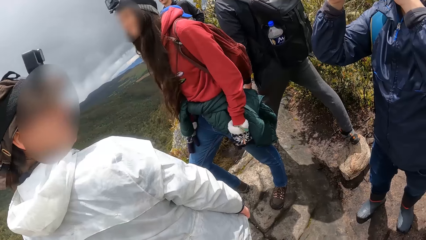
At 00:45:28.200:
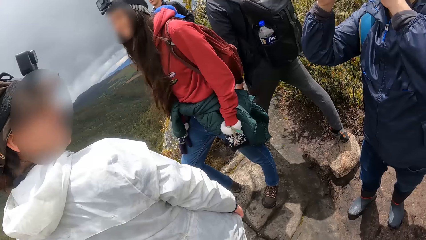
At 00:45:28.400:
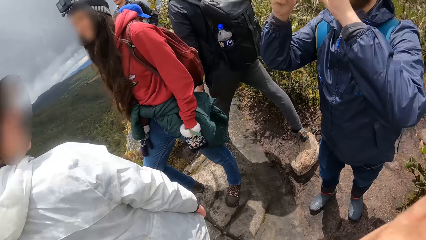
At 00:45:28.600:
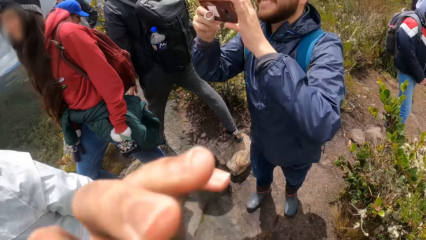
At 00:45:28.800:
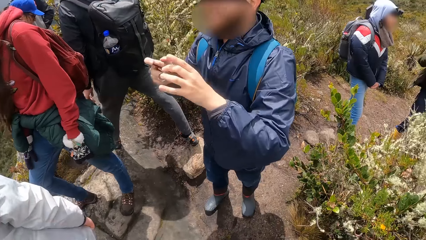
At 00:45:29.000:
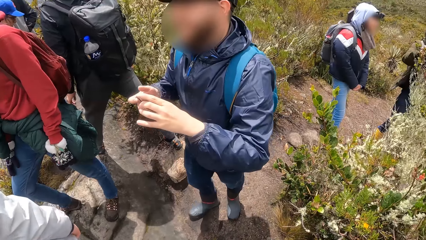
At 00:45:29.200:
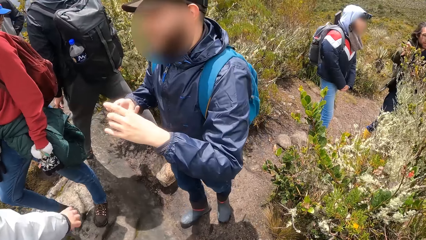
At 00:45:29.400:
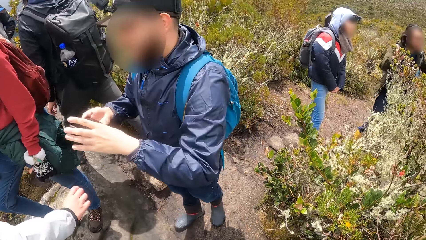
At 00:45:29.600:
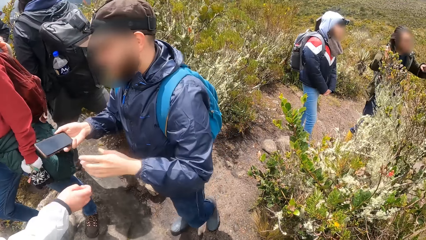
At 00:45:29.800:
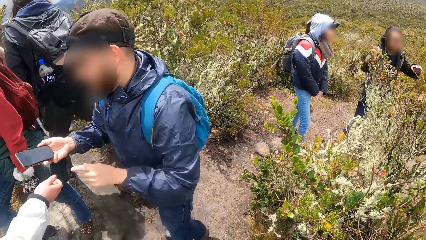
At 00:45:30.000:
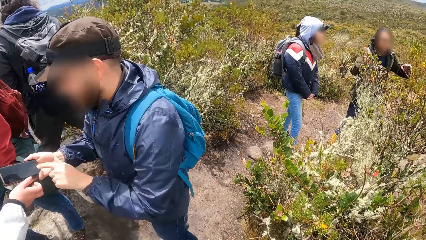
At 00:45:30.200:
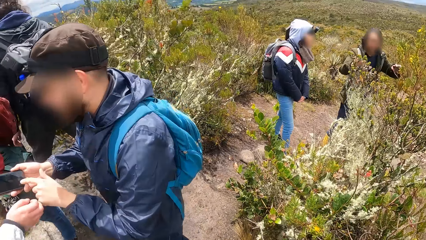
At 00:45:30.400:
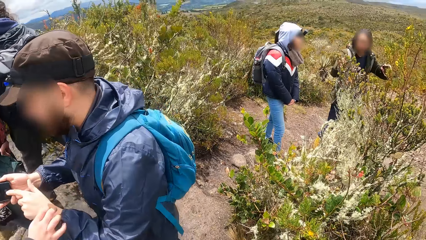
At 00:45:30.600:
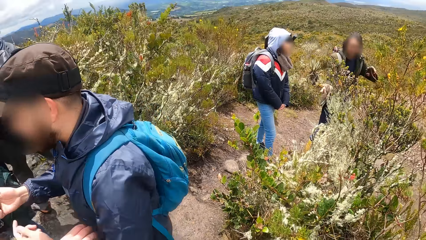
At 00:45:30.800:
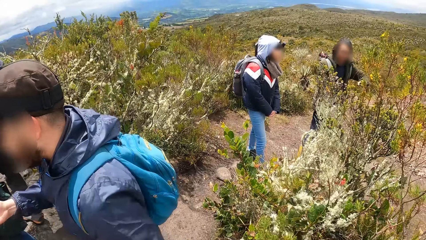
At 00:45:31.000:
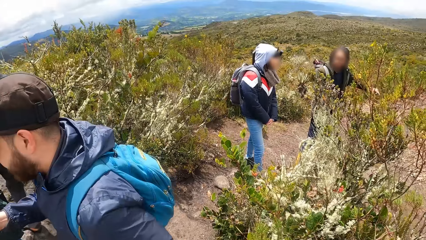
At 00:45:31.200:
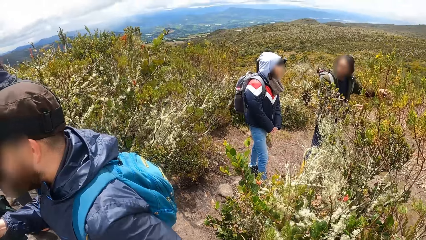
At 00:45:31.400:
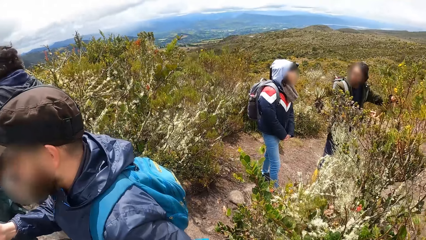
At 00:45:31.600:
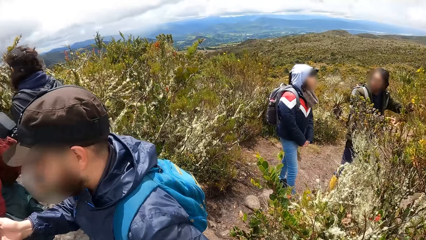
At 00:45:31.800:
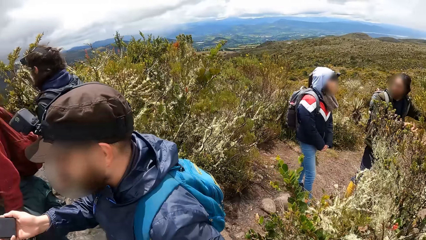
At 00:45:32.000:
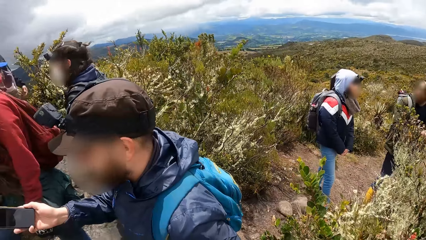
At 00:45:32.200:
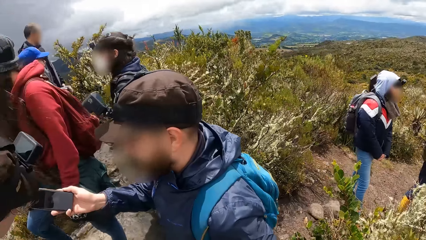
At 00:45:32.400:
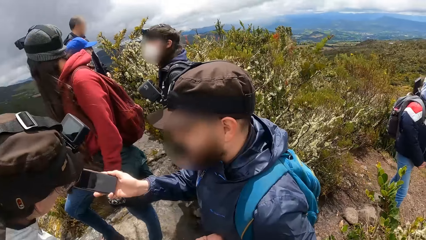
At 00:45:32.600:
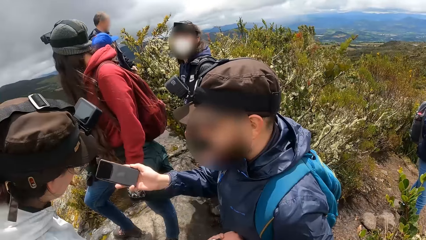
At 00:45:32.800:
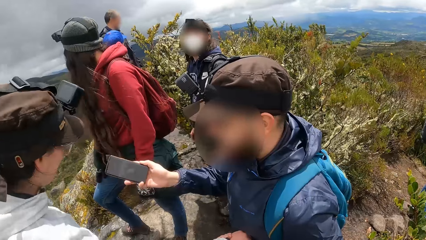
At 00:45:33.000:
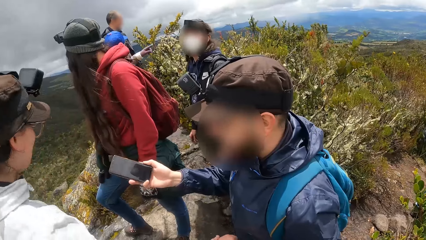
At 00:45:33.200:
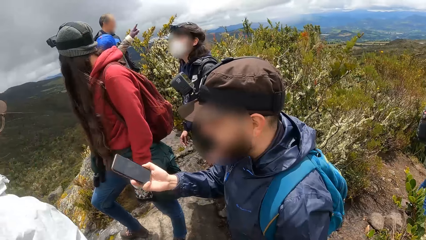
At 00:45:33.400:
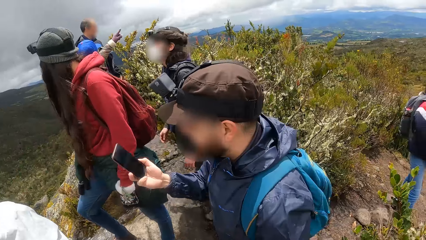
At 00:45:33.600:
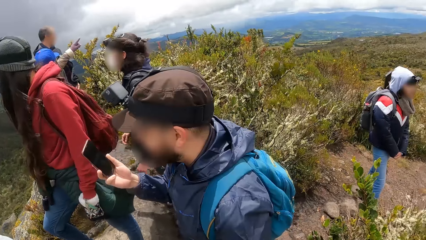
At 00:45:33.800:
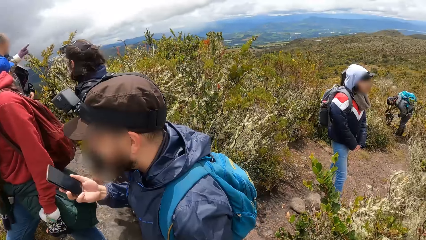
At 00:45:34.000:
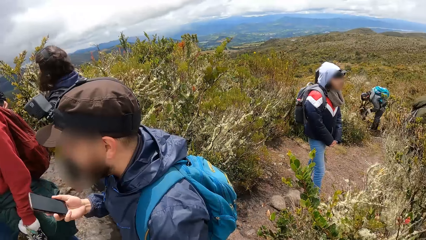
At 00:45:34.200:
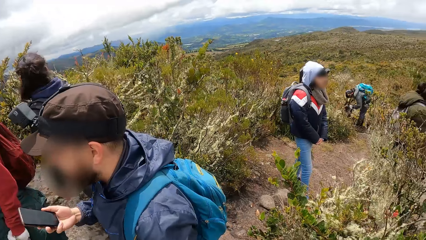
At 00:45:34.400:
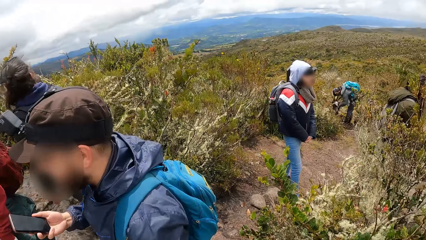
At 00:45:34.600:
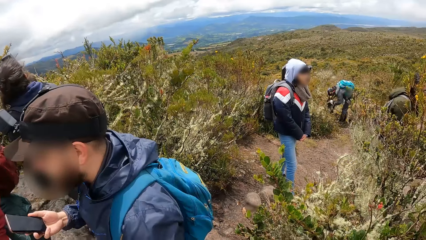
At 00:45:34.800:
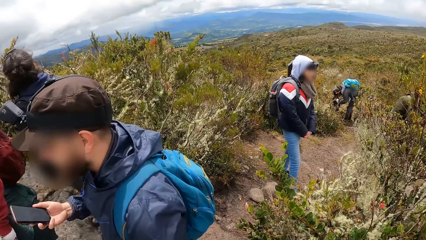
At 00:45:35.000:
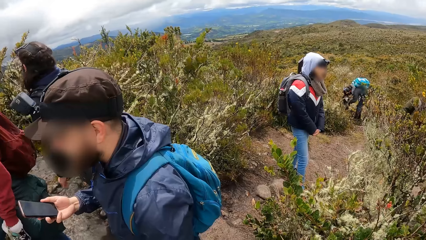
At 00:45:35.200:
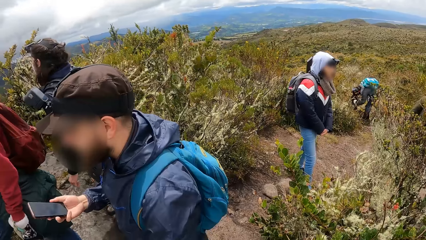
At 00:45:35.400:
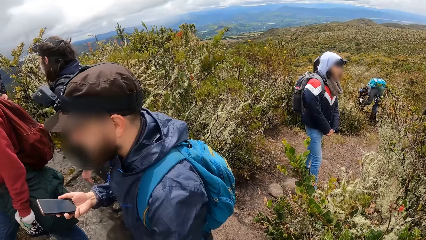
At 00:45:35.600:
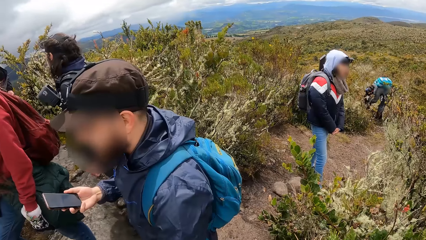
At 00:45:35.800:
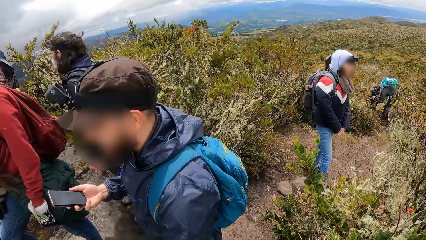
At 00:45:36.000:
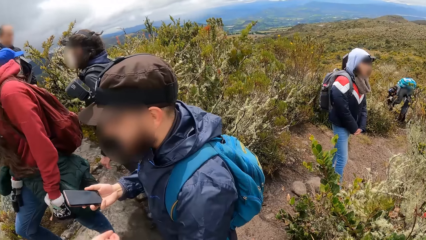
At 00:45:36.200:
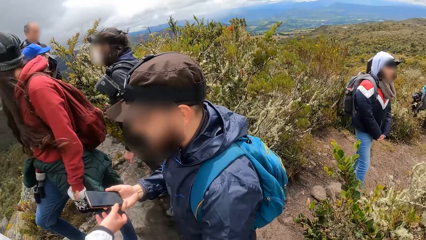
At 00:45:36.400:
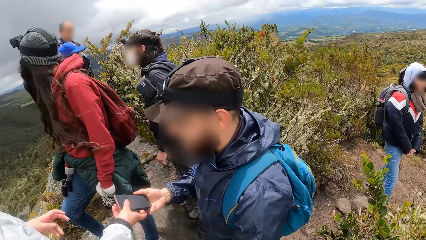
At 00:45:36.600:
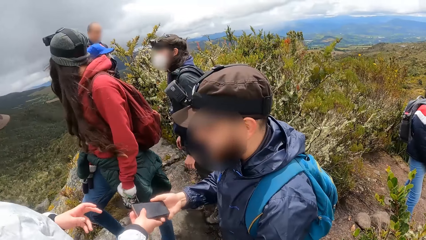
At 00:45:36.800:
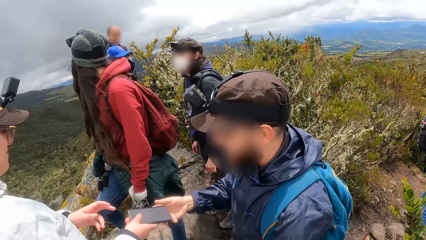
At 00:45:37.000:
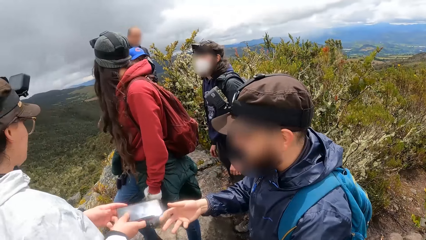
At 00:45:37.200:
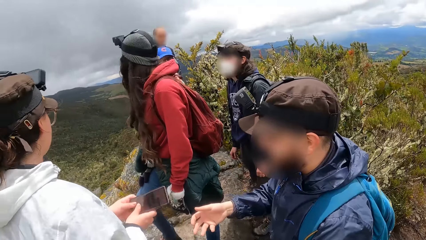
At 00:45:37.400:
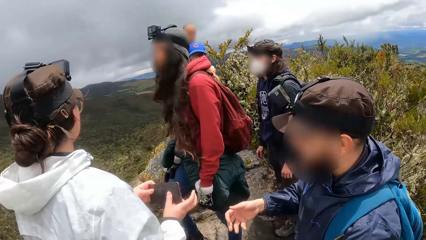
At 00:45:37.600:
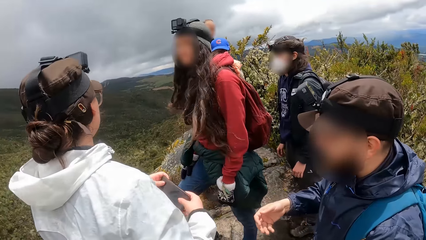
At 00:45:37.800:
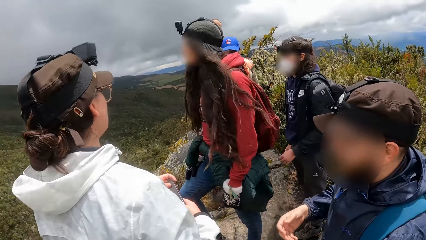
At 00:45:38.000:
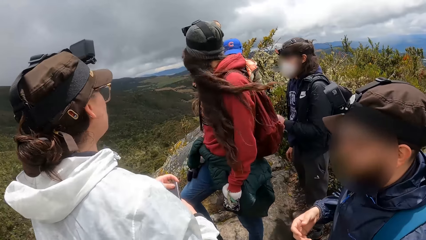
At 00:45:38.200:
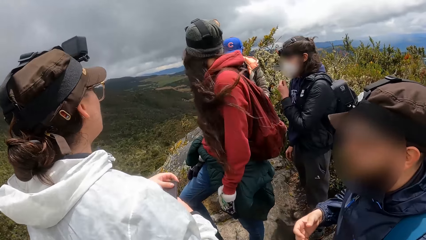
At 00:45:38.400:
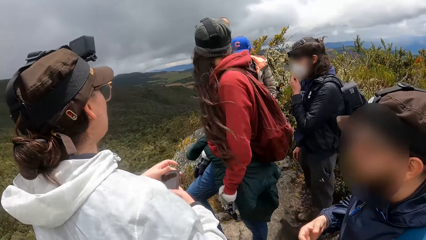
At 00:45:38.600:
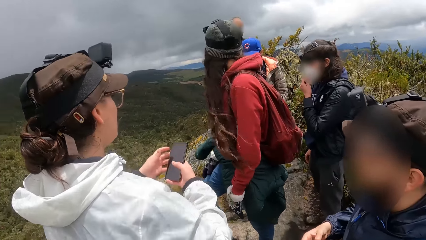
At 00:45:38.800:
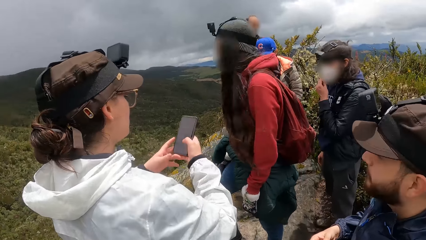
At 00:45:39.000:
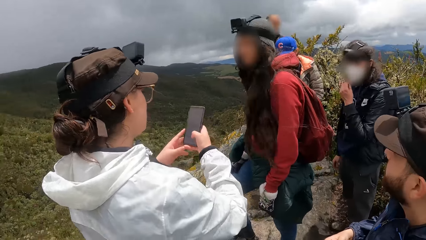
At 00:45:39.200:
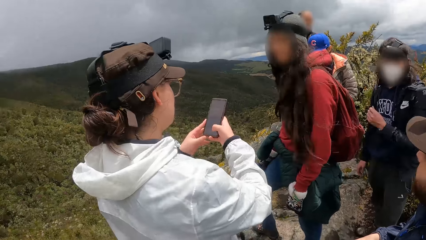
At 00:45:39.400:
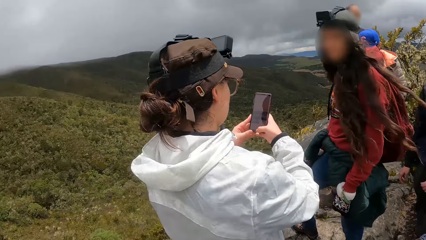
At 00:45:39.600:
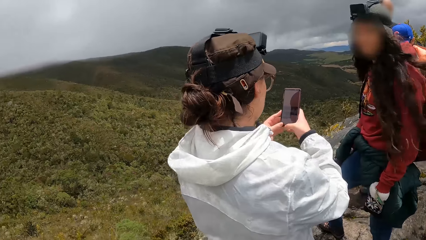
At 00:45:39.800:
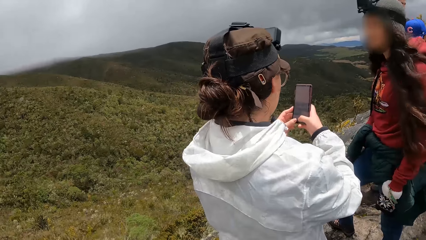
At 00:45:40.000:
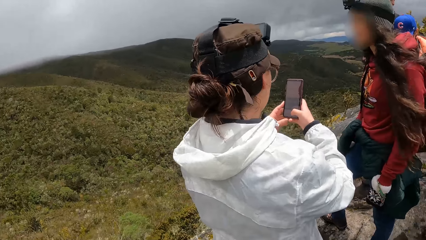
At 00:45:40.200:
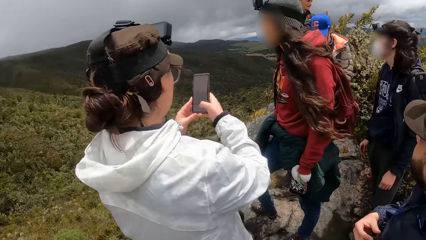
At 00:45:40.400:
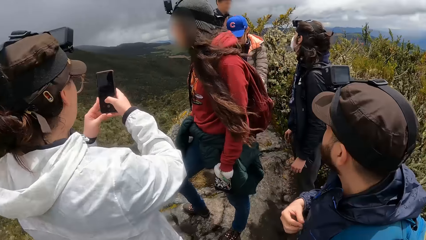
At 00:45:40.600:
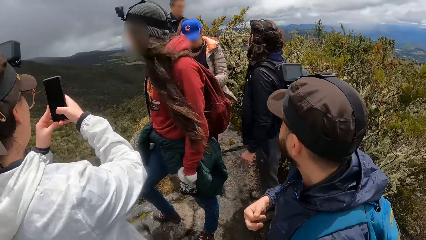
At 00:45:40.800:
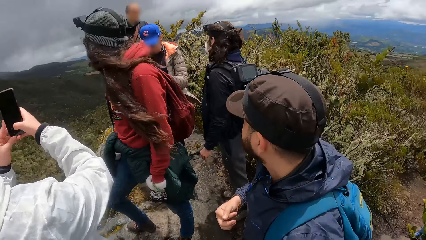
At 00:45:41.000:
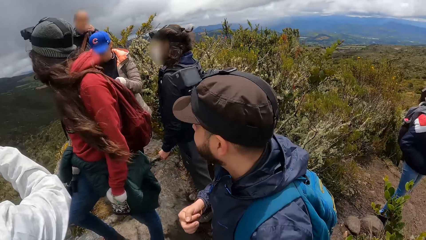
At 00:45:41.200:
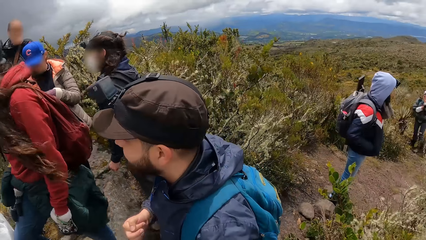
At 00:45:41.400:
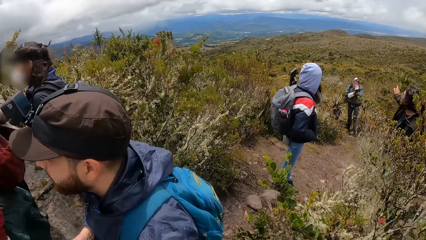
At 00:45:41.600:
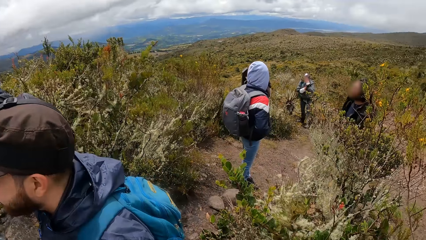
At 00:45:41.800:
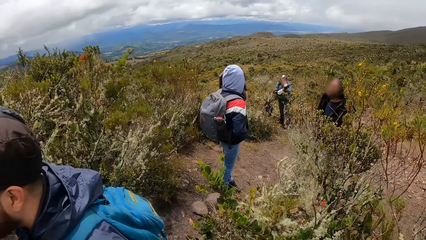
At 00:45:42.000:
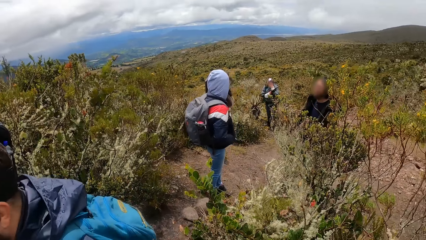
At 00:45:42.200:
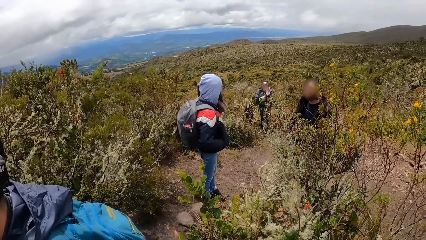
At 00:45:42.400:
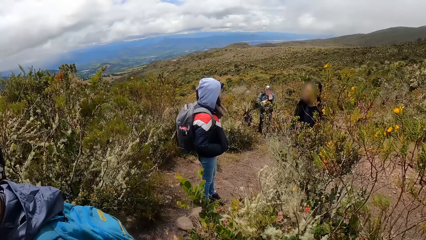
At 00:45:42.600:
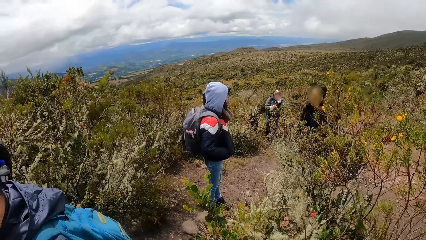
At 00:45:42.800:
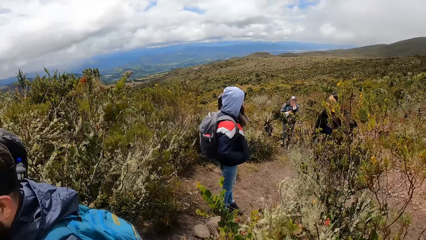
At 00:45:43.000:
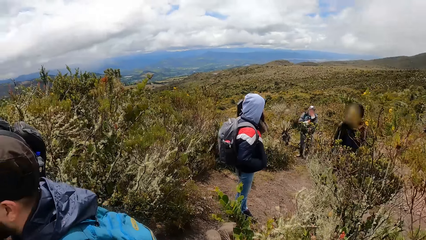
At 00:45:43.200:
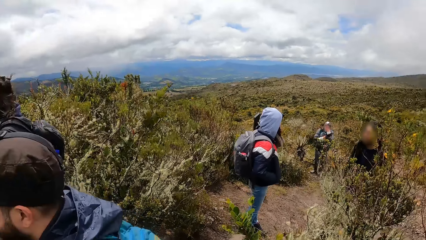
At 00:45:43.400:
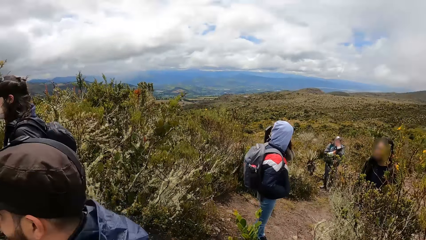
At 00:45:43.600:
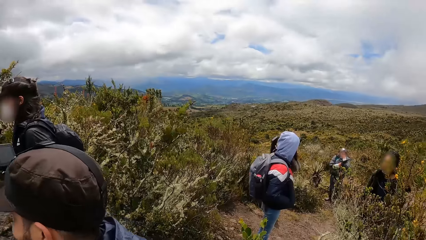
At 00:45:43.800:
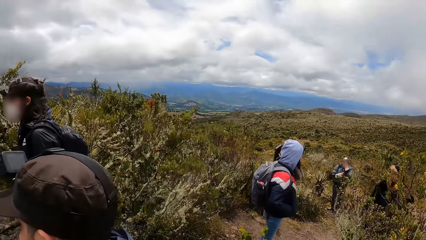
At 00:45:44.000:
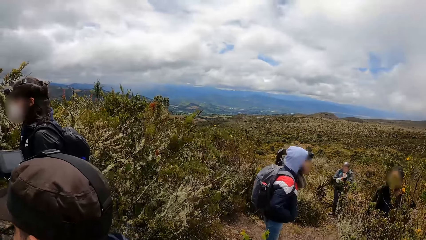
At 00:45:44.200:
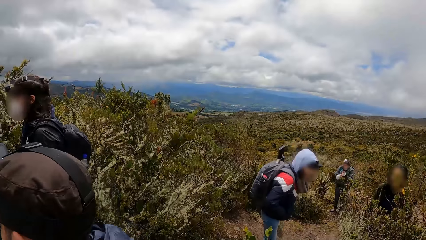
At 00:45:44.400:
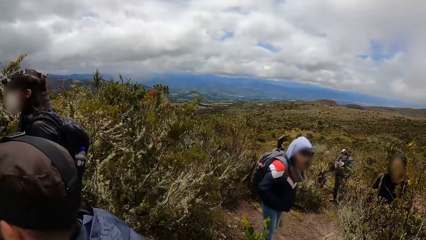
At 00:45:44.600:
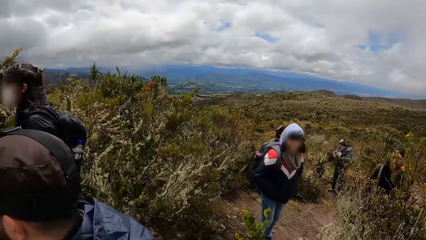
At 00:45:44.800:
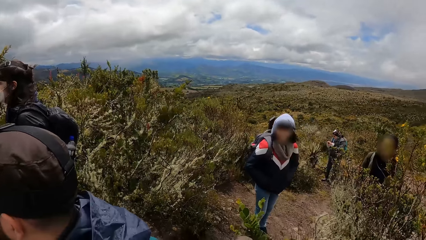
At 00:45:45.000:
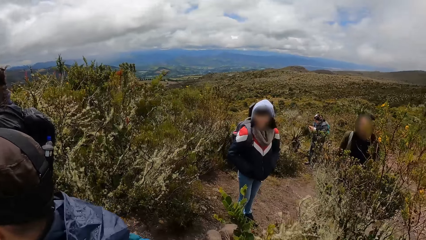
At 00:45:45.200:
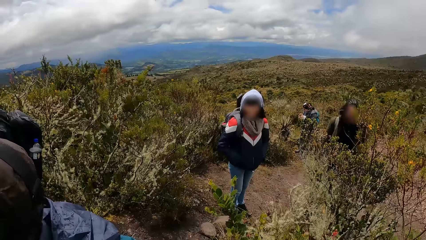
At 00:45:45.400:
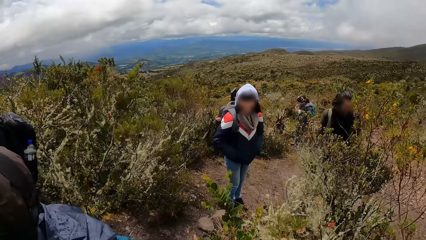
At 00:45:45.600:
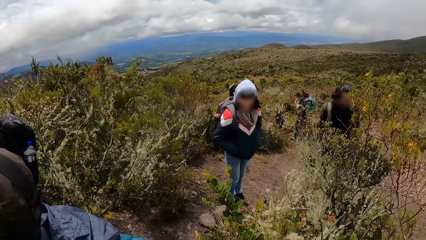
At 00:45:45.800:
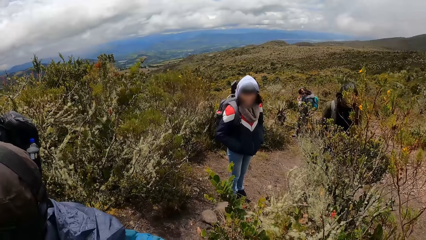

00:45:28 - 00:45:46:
The woman touches the man with her right hand. The camera wearer looks around. The woman collects the phone from the man with her right hand. The woman holds the phone in her hands and operates the phone in her hands.
